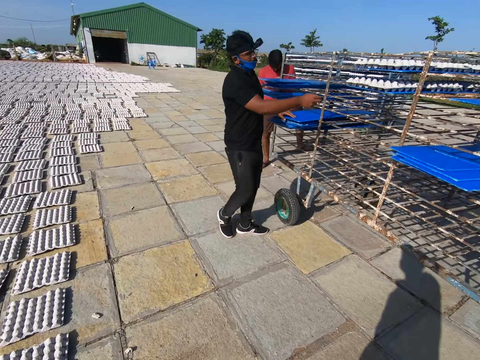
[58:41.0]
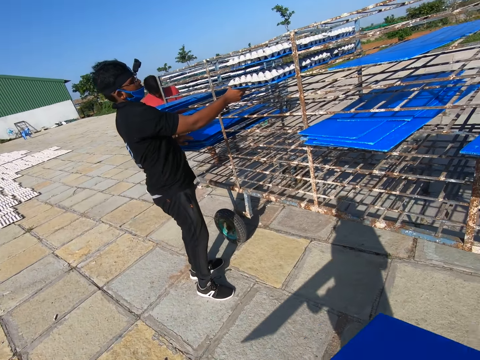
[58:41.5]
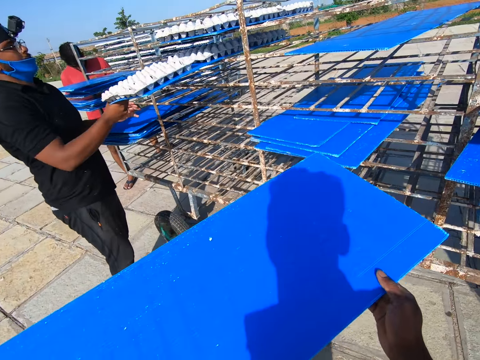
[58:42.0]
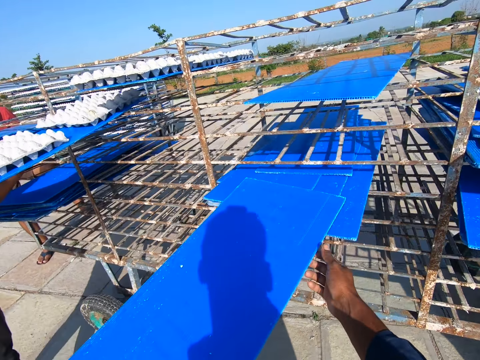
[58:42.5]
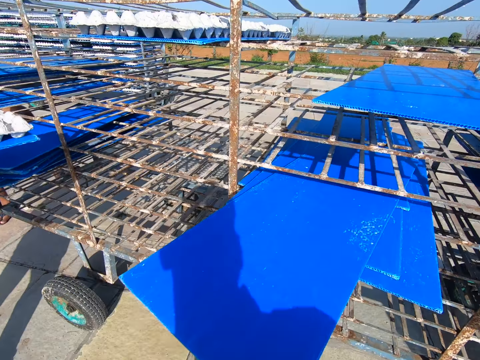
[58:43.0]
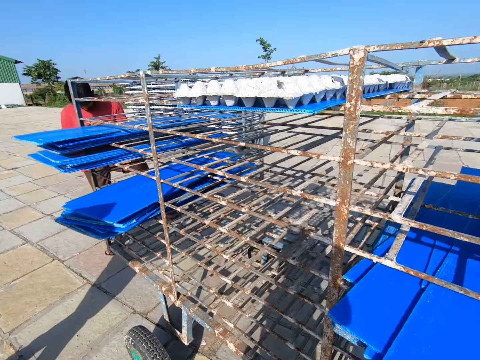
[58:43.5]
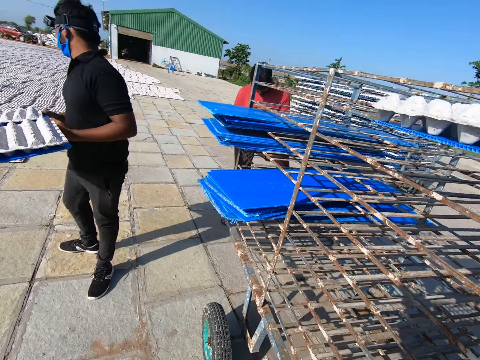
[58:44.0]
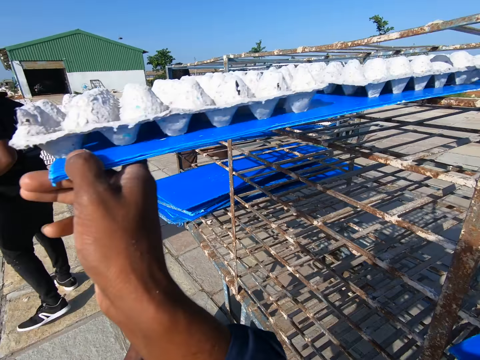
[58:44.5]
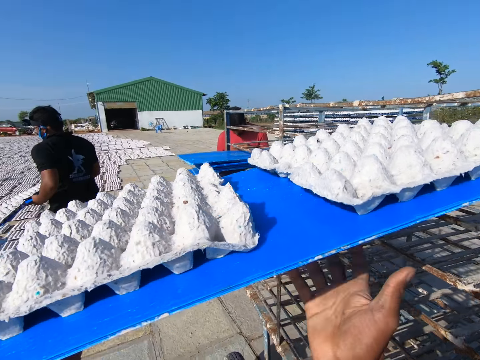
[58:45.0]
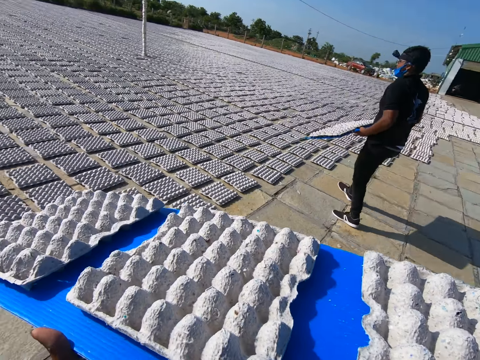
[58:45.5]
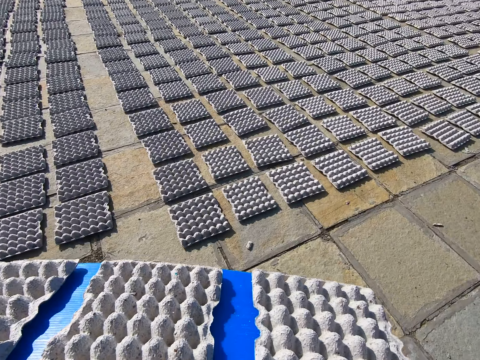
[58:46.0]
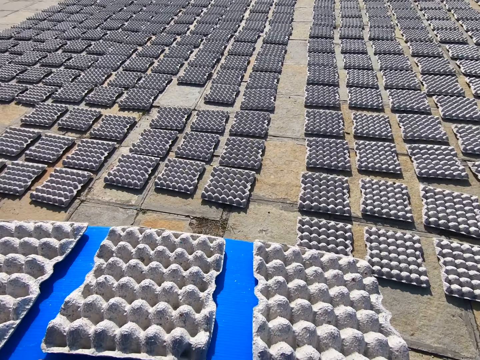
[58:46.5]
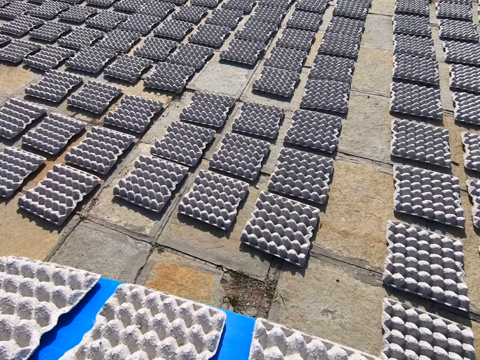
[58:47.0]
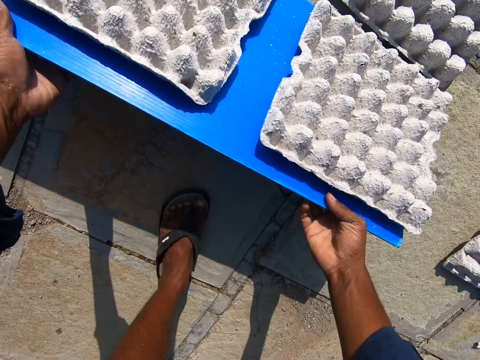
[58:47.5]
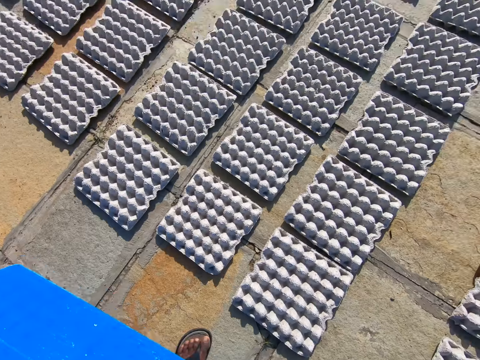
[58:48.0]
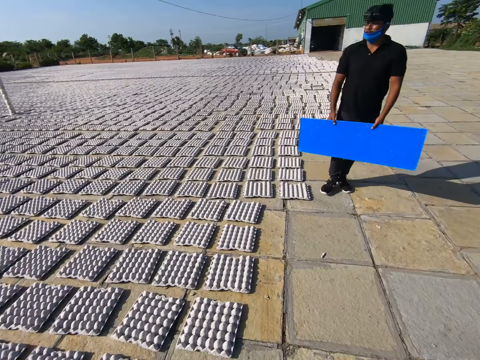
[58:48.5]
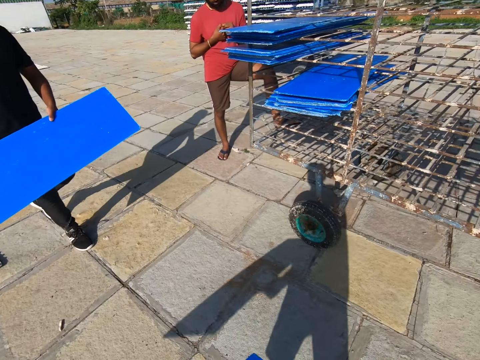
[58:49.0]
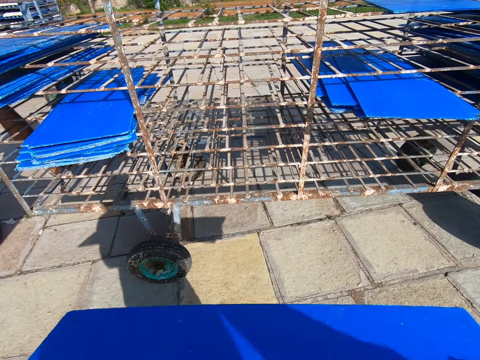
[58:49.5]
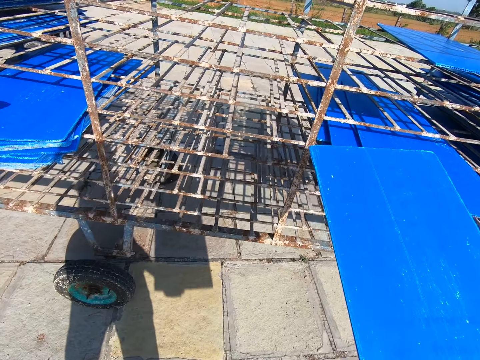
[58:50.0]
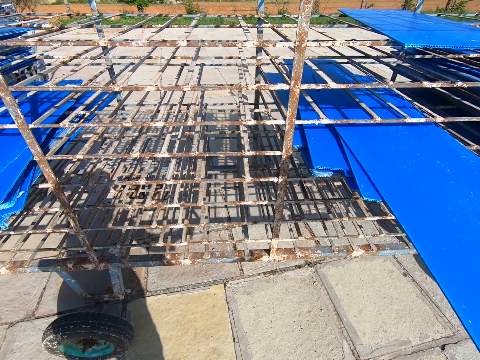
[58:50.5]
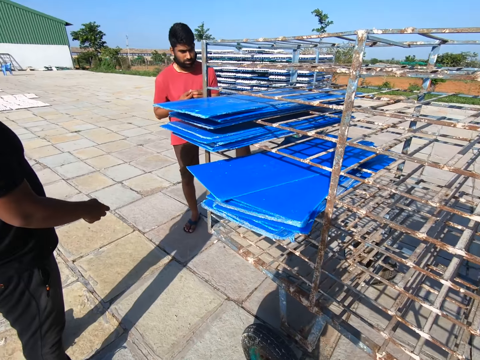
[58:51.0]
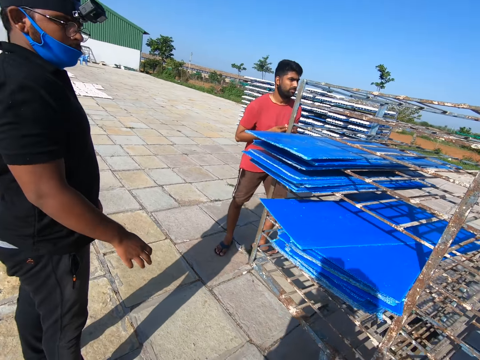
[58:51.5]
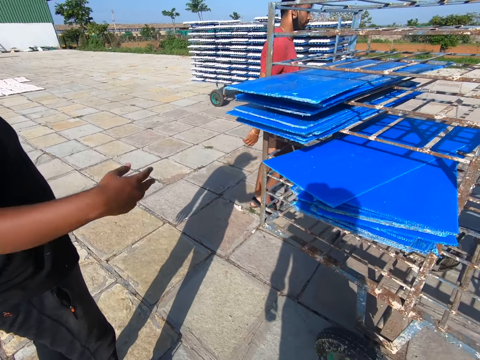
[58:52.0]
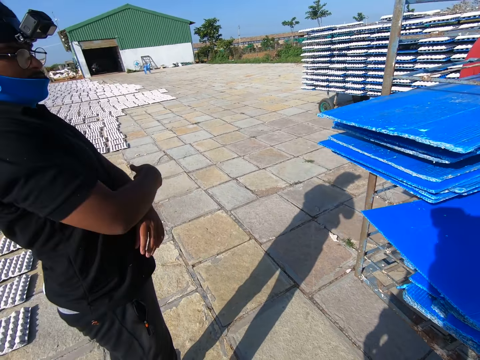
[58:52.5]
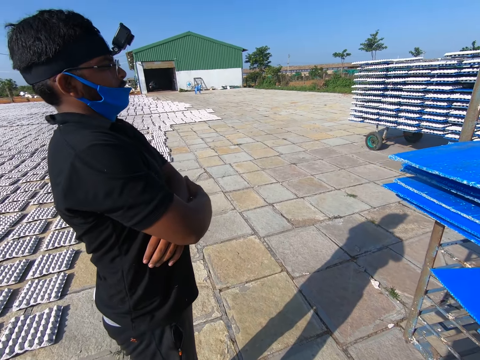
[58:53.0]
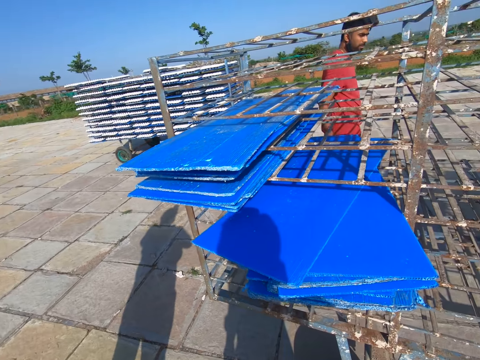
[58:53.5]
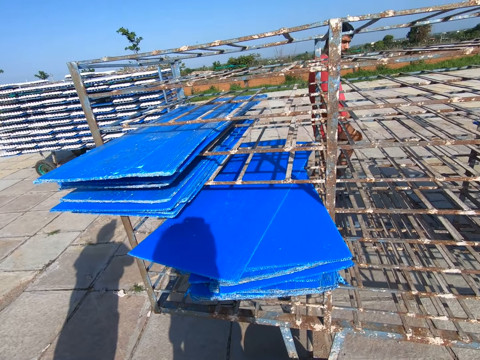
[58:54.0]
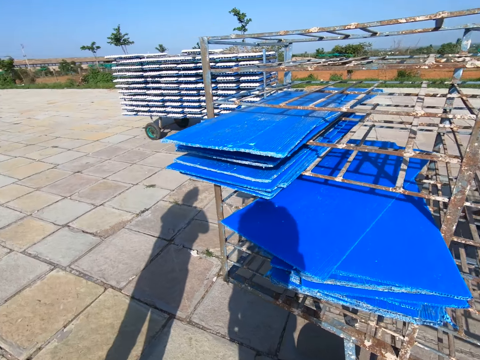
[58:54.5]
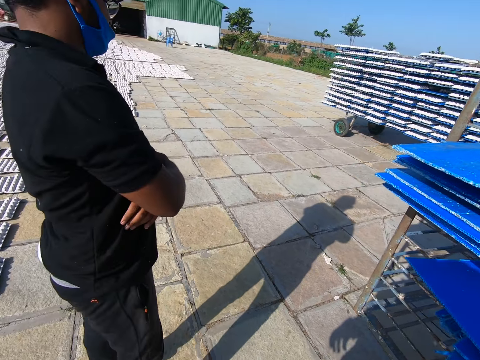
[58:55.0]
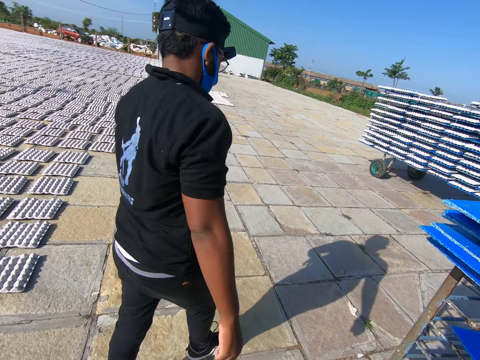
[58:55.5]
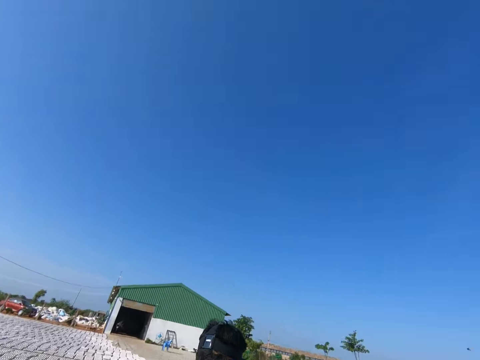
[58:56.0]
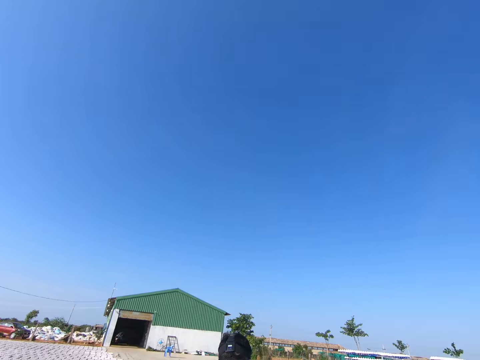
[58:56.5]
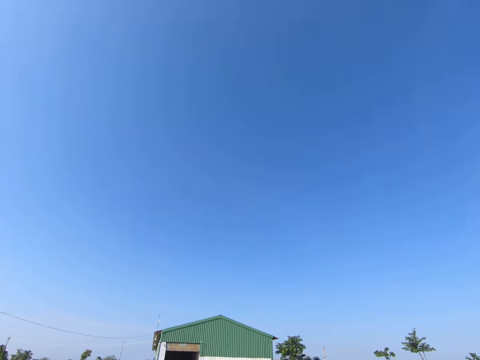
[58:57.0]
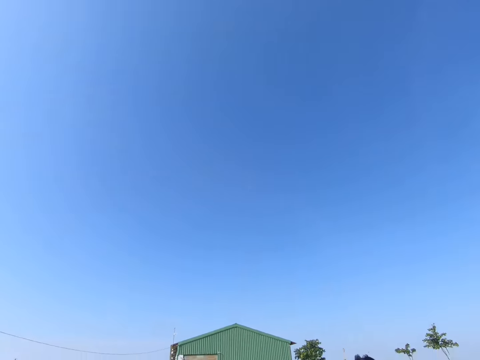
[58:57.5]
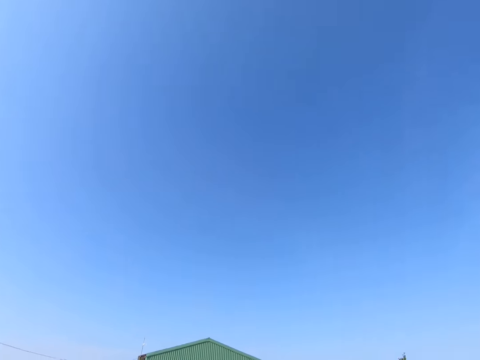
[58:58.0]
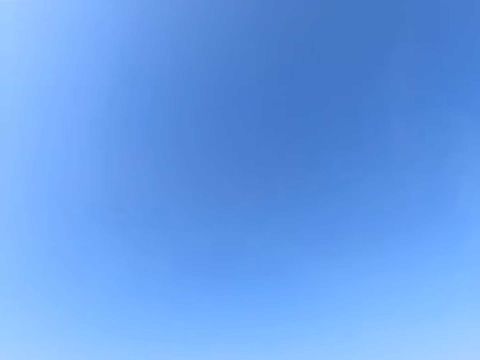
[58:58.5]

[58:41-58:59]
The man places the blue tray on the mobile rack with both hands, picks a blue tray from the mobile rack with his right hand, and holds the blue tray with both hands. The camera wearer places the blue tray on the mobile rack with both hands. He picks a blue tray from the mobile rack with his right hand. He holds the blue tray with both hands. He pulls a tray from the rack with his hands. He moves around. He drops the egg crates on the tray on the floor with his hands. He moves around. He places the tray into the rack with his hands. He converses with another man. He moves around. He looks around.

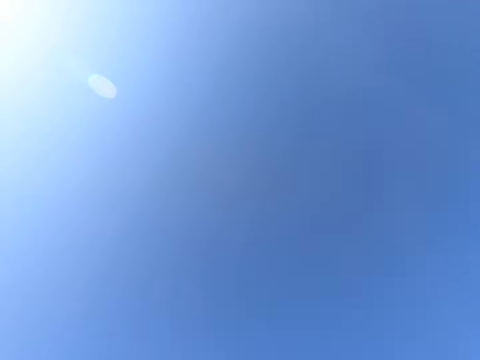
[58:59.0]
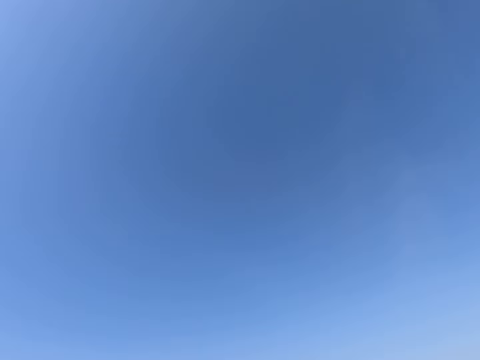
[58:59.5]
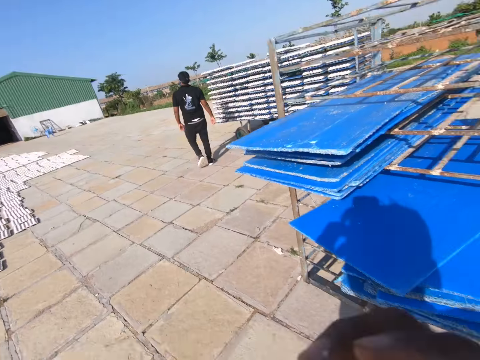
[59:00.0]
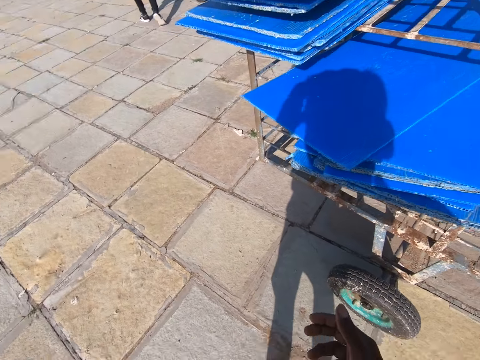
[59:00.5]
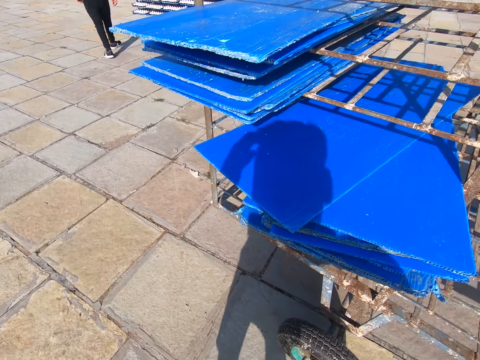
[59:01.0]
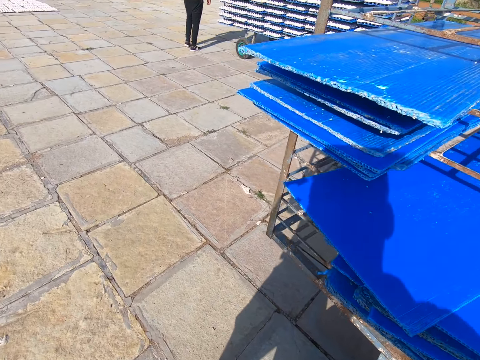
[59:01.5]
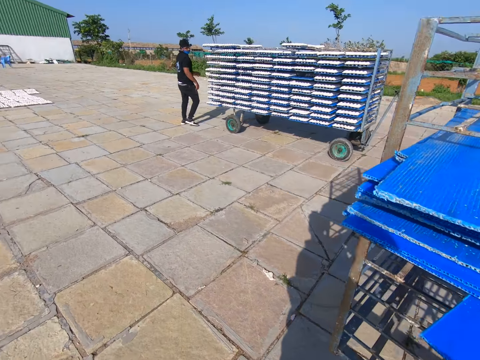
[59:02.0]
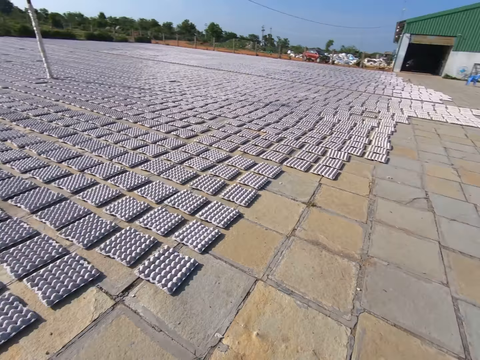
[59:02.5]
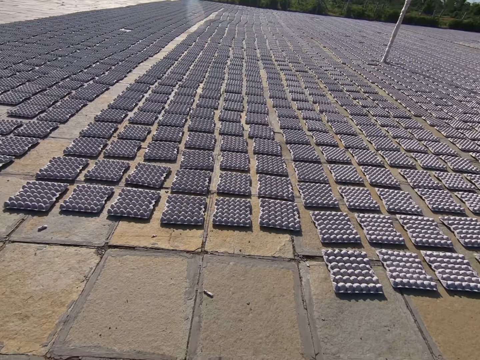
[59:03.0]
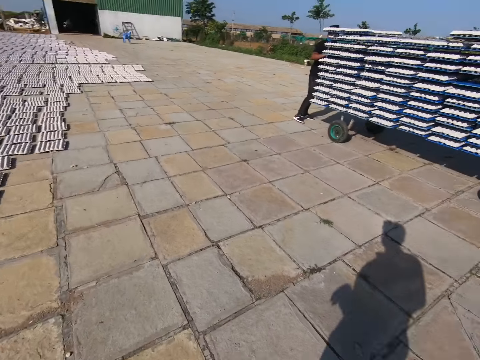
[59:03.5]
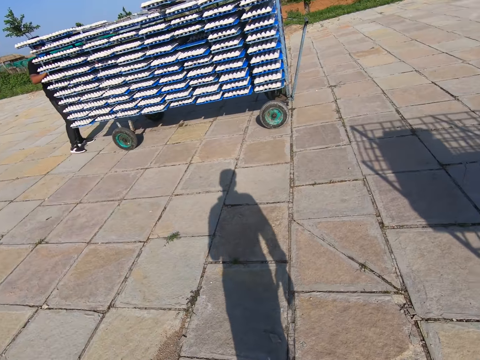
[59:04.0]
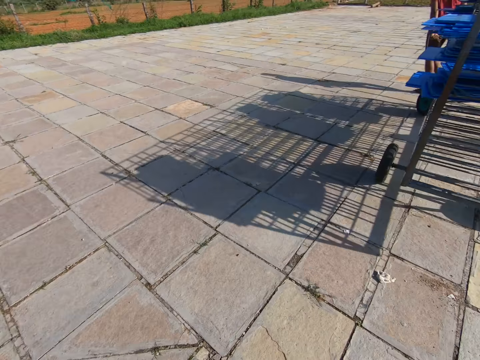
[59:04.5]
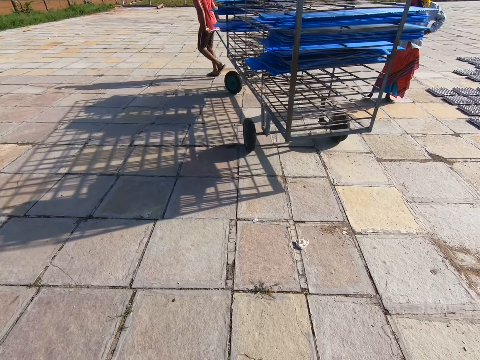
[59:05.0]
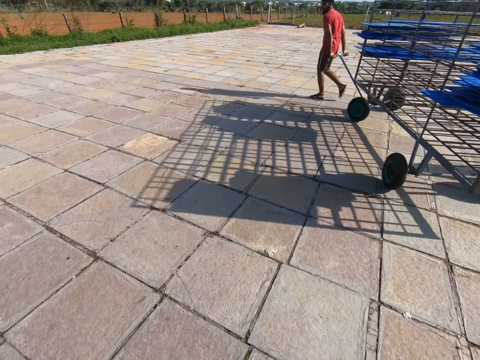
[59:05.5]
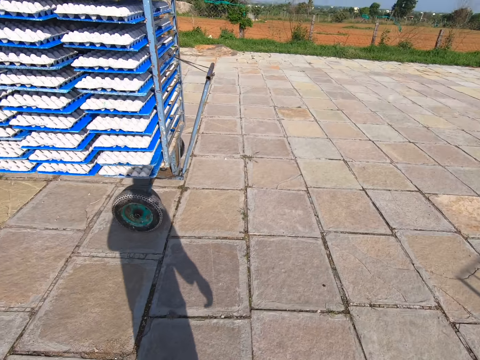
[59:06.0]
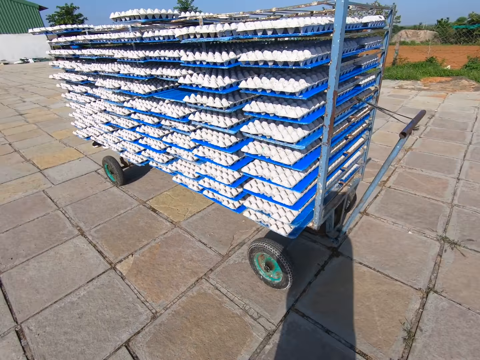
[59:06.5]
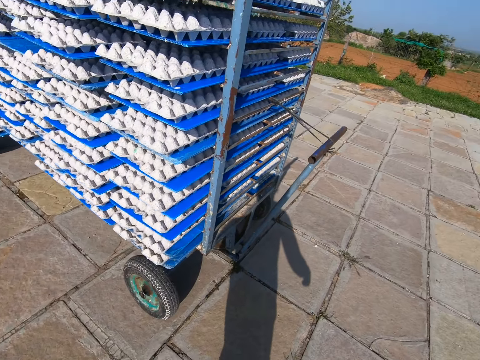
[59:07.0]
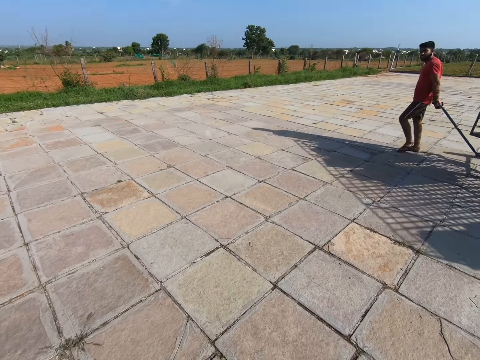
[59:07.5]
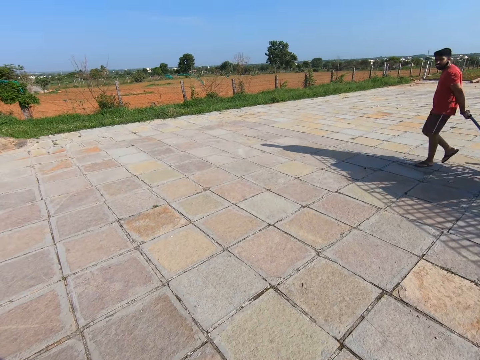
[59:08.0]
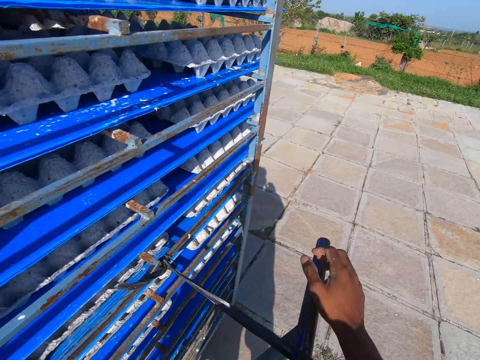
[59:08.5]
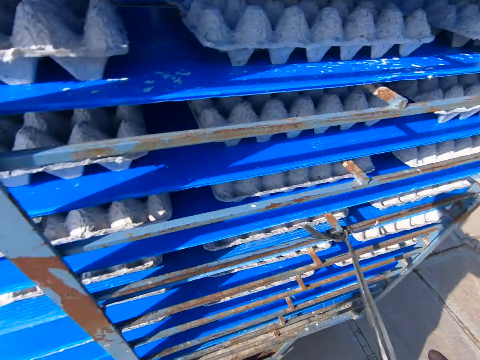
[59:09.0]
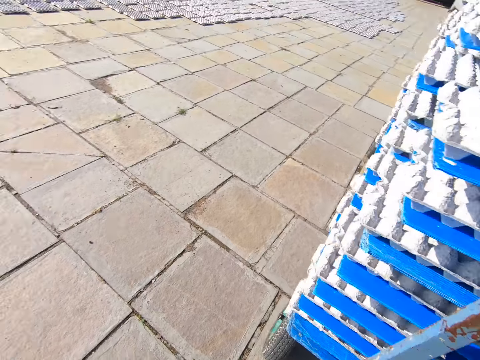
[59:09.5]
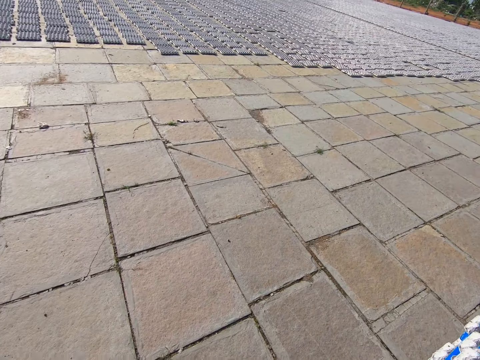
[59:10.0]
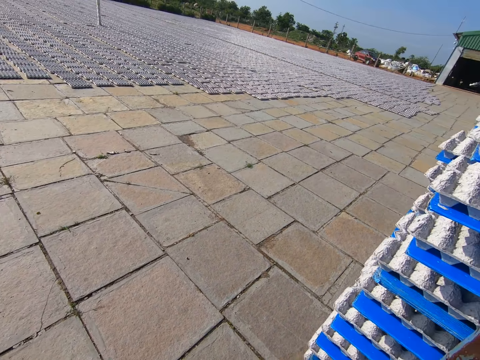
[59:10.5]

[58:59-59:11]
The camera wearer moves around. A man pulls a rack with the handle in his hands. The camera wearer moves around. He converses with the man. He pulls a rack with the handle in his hands.
